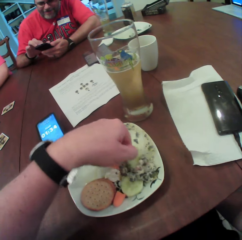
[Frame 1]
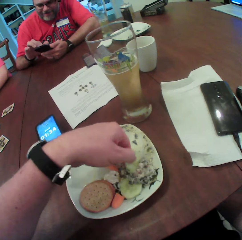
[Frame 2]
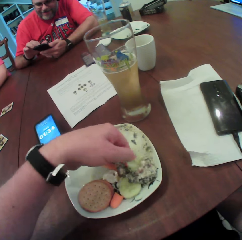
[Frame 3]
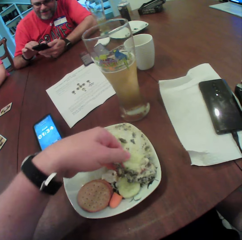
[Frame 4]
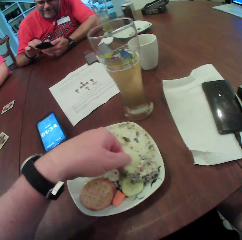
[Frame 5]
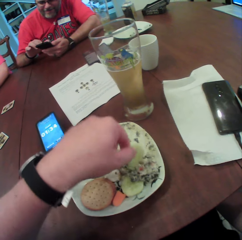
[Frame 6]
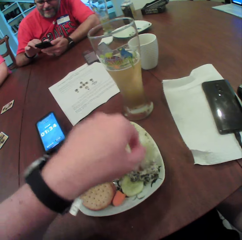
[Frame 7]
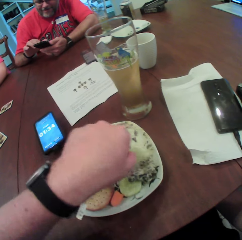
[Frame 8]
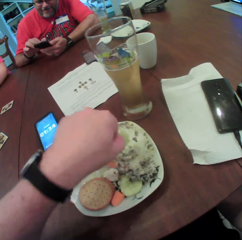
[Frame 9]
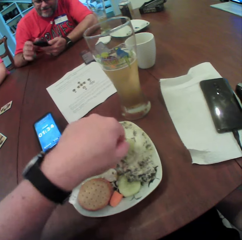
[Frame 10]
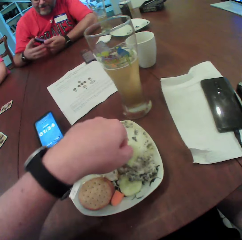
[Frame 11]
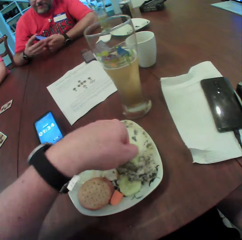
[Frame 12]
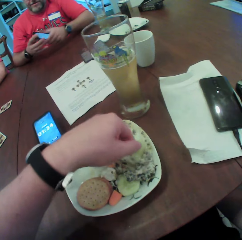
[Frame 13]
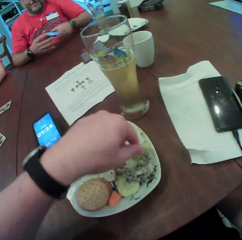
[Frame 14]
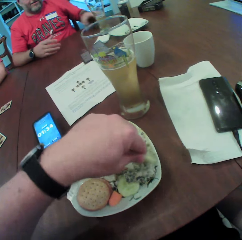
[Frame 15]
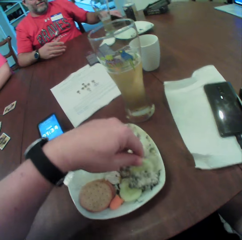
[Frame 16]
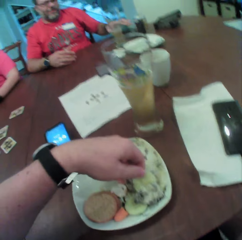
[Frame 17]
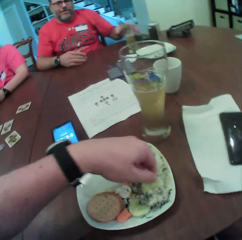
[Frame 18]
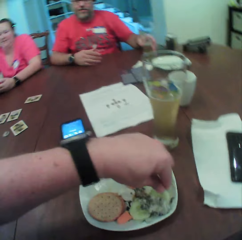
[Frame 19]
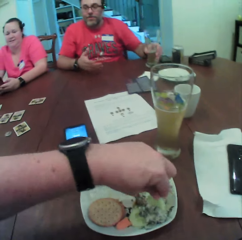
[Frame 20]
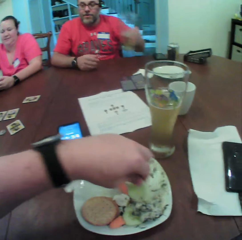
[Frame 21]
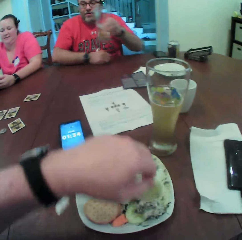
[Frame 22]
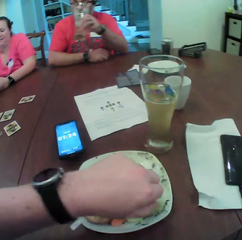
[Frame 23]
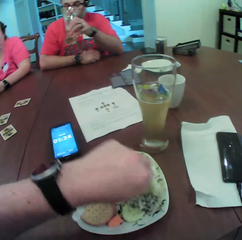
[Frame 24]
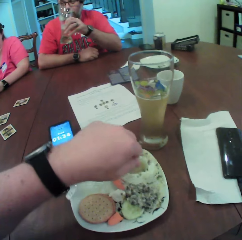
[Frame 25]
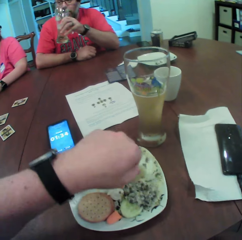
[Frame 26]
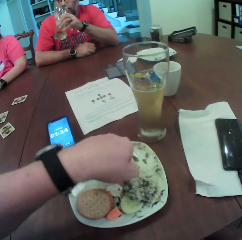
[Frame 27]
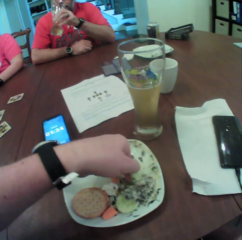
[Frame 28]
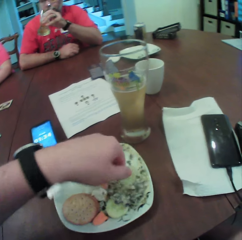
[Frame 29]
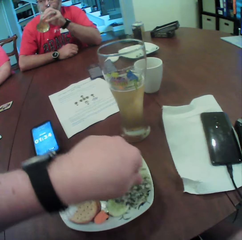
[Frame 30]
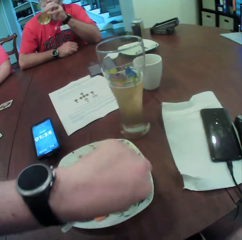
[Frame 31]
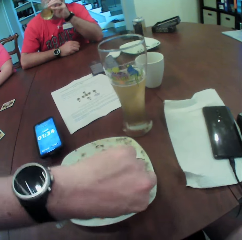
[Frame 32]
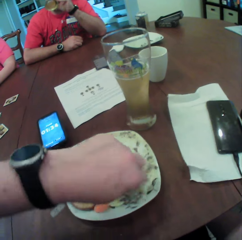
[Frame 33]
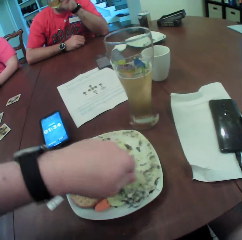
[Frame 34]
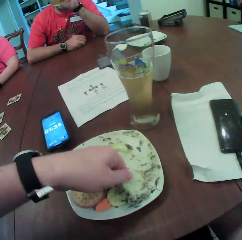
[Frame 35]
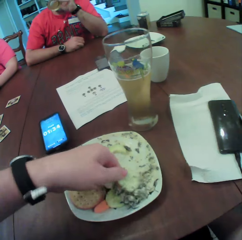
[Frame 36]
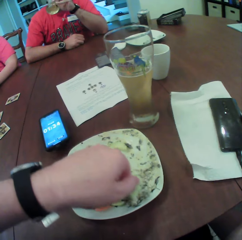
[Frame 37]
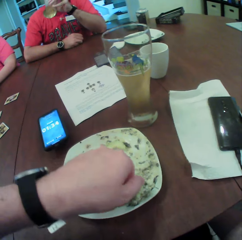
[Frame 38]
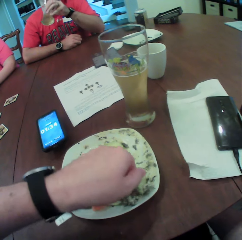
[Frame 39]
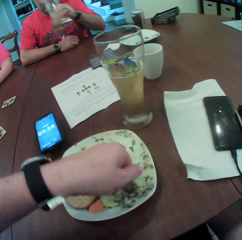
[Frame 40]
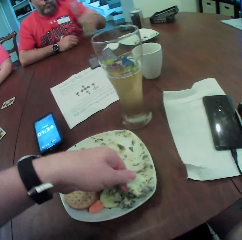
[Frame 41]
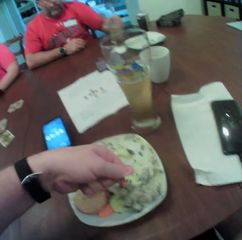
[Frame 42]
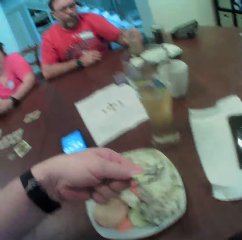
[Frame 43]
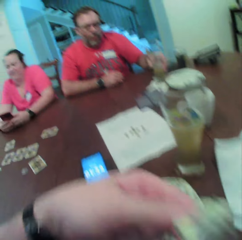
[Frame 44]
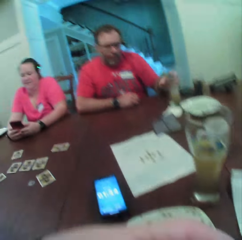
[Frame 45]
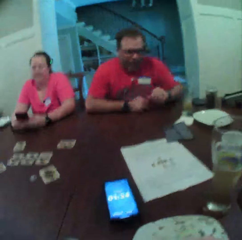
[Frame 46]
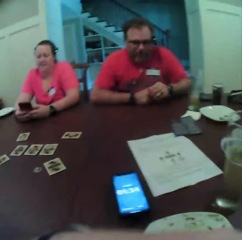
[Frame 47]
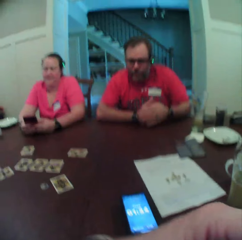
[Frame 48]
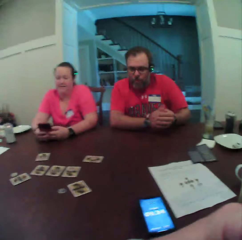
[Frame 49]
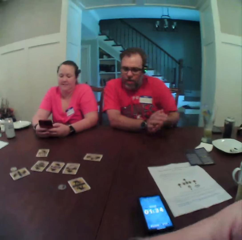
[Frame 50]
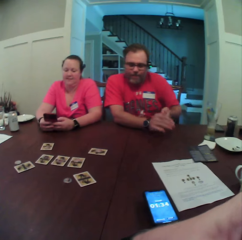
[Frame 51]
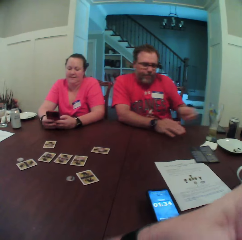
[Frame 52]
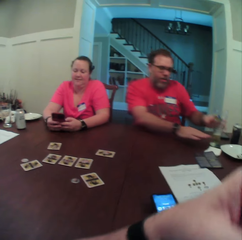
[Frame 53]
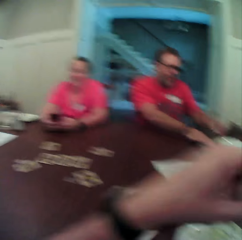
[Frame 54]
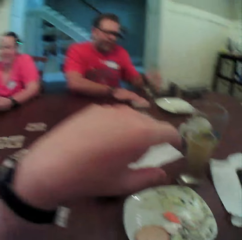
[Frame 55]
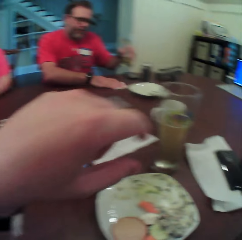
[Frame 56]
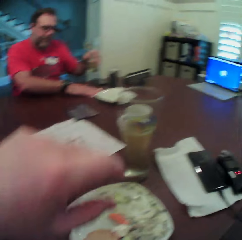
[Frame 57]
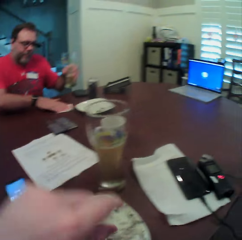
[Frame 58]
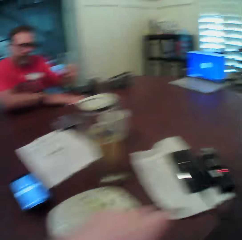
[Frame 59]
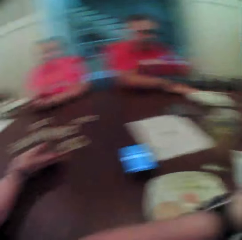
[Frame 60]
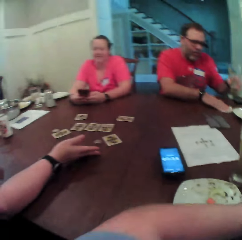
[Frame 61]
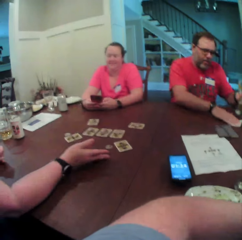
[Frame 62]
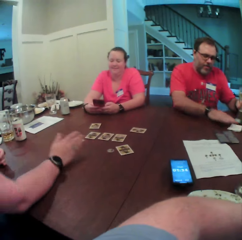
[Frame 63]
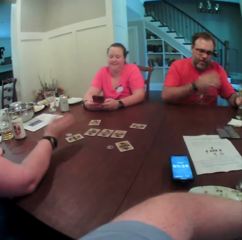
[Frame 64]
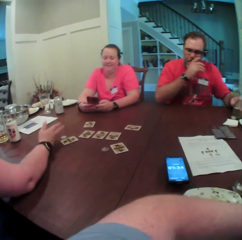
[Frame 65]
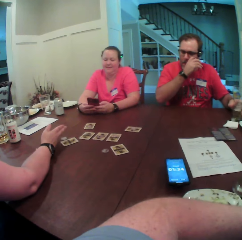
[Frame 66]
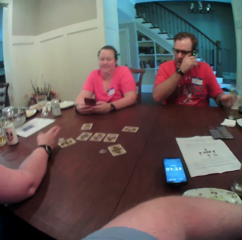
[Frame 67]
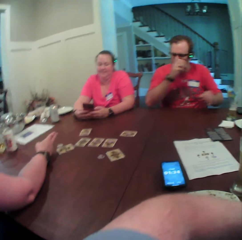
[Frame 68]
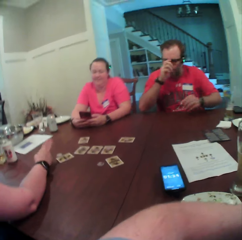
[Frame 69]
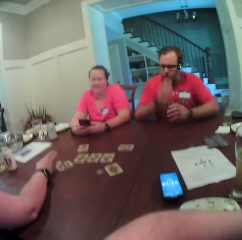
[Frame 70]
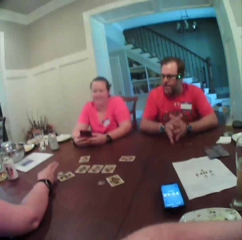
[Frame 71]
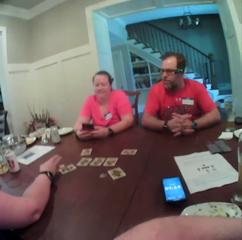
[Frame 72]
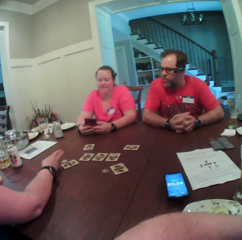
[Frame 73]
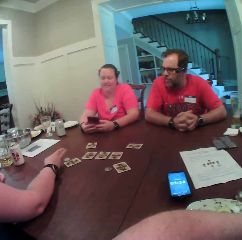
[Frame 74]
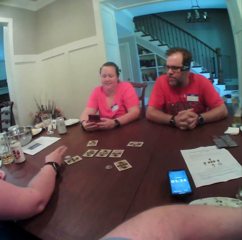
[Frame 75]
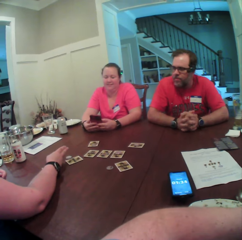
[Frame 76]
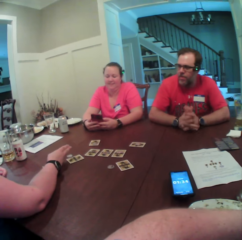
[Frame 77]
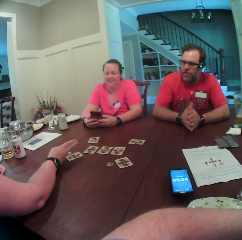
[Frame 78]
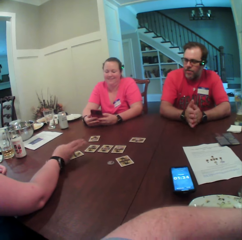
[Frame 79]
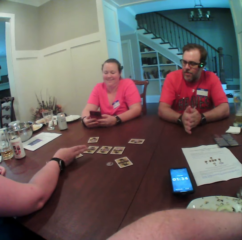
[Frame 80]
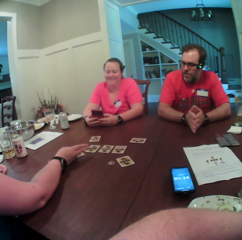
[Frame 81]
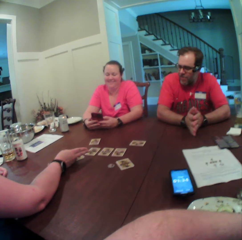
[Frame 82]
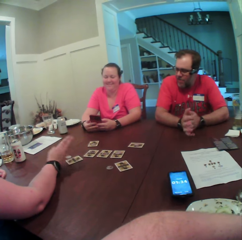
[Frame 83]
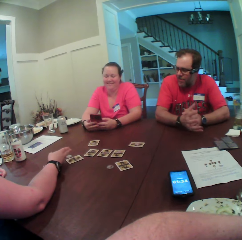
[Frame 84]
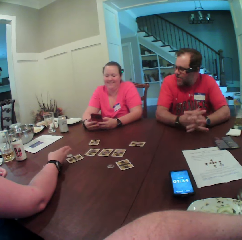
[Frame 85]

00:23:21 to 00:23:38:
The man drops the mobile phone on the table with his left hand. The man picks a beer glass on the table with his left hand. The man drinks from the beer glass with his left hand. The man drops the beer glass on the table with his left hand. The camera wearer eats the cucumber with his left hand. The man lifts the cup from the table with his left hand. The man cleans the table with a tissue in his right hand. The man holds a glass. A woman interacts with another woman. The man drops the cup on the table with his left hand. A woman points at the table.

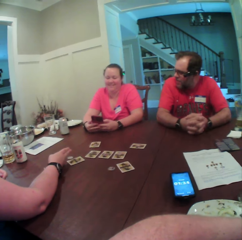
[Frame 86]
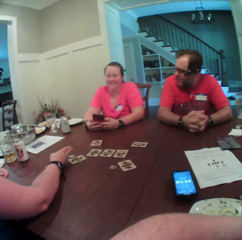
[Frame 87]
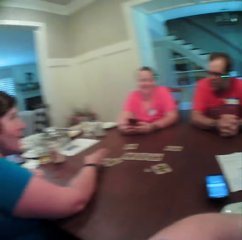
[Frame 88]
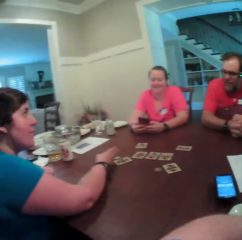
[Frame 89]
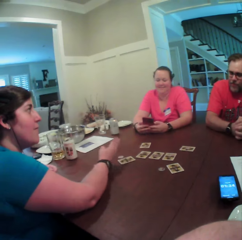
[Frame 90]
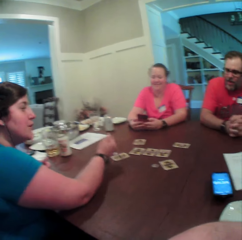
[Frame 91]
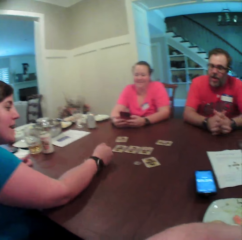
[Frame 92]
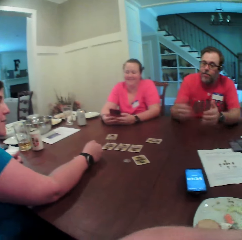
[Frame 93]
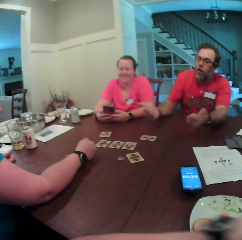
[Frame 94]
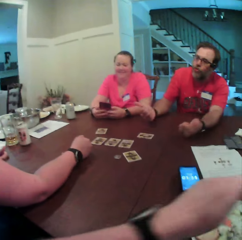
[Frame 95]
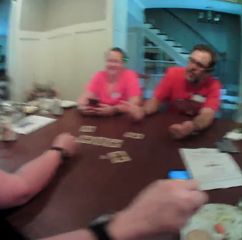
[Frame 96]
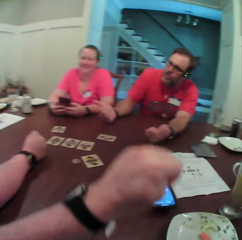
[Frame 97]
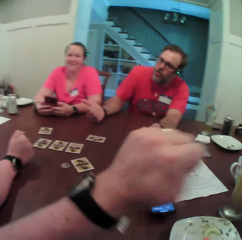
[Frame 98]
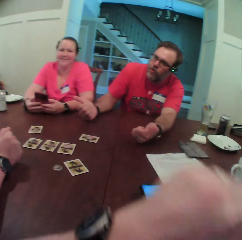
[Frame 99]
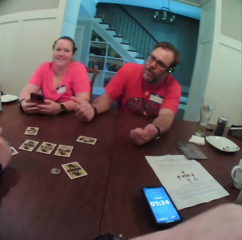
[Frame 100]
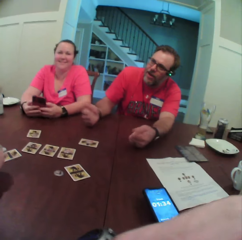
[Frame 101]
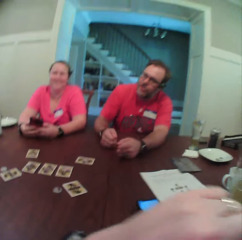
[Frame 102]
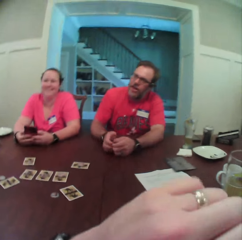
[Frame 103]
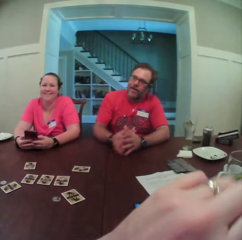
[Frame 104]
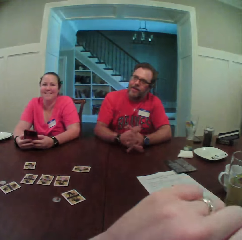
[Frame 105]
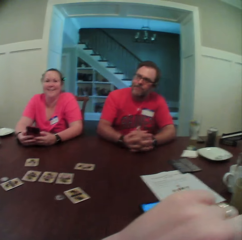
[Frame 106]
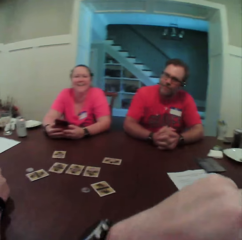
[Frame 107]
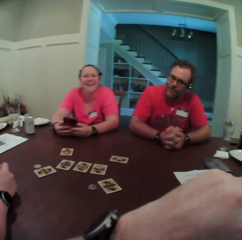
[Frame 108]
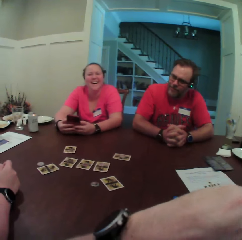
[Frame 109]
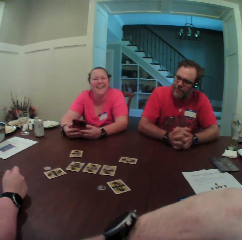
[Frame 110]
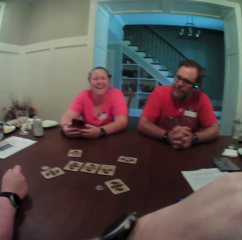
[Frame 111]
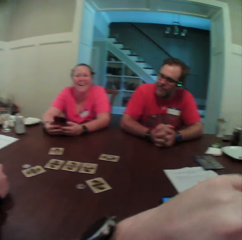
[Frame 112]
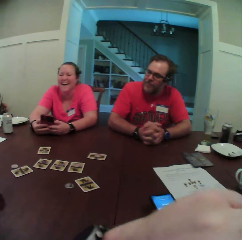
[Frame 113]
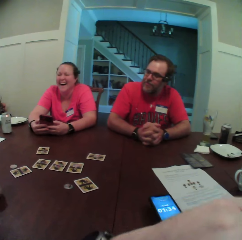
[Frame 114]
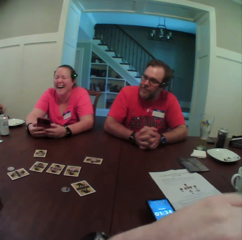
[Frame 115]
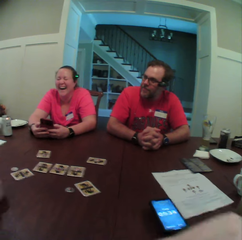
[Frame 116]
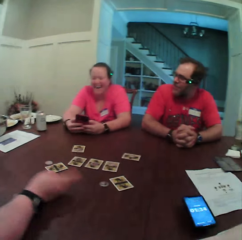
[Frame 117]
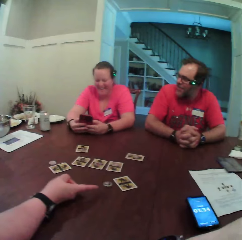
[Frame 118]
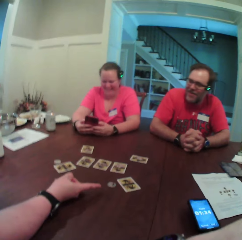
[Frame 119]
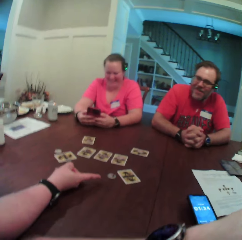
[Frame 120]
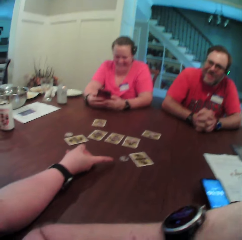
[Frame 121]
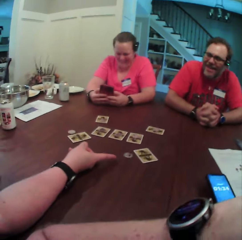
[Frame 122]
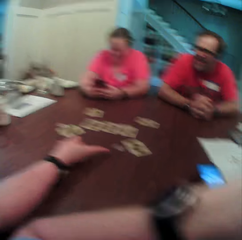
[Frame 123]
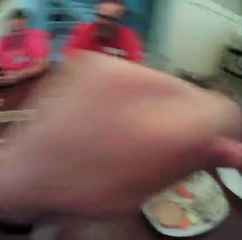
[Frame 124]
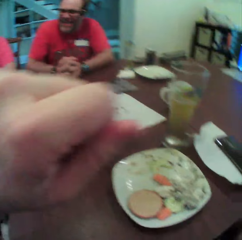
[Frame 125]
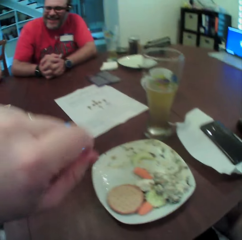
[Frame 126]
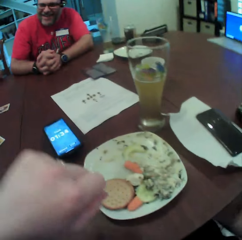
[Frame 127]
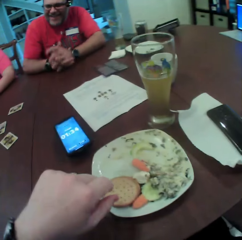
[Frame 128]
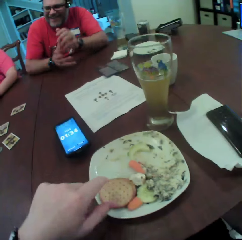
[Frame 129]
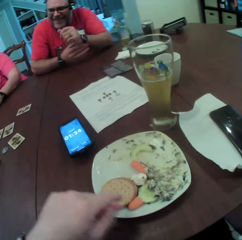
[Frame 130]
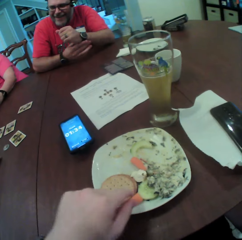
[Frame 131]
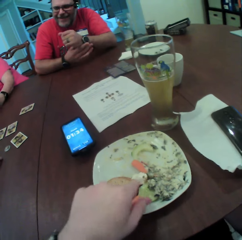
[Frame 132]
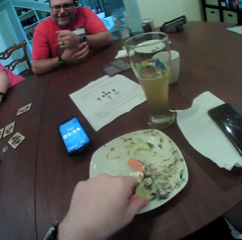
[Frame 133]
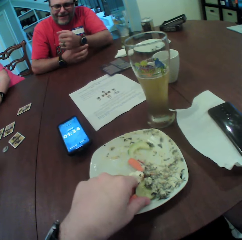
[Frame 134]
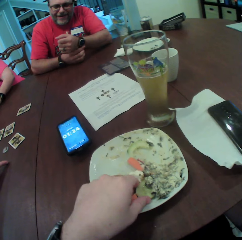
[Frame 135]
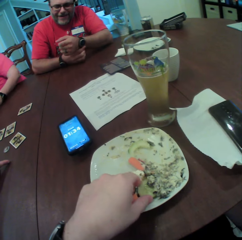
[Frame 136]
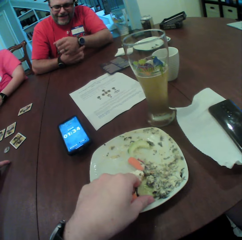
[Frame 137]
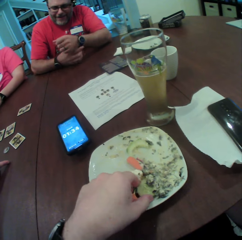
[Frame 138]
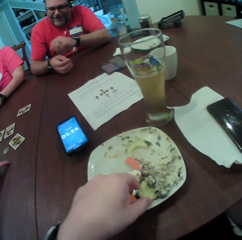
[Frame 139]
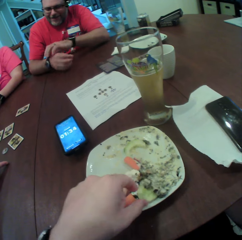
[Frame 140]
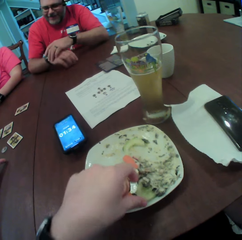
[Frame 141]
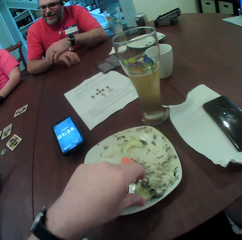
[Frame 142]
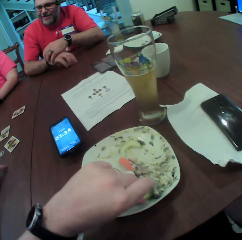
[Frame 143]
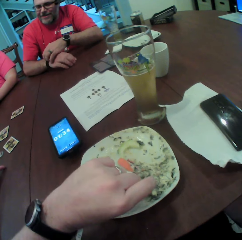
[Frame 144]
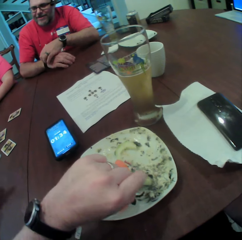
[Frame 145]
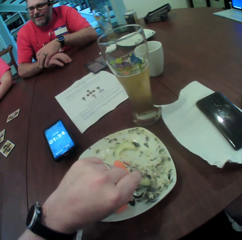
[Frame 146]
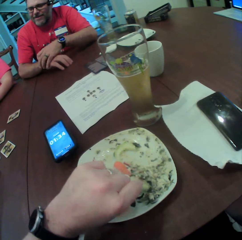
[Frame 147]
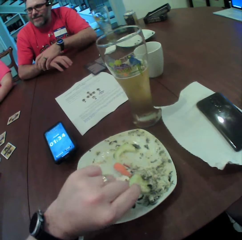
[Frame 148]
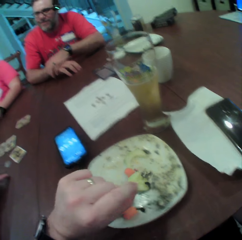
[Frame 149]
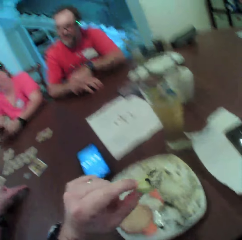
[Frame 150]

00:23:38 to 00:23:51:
A man holds a watch. The camera wearer picks a cucumber from the plate on the table with his left hand.
